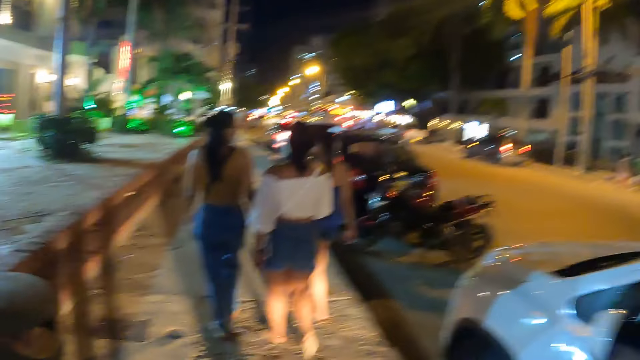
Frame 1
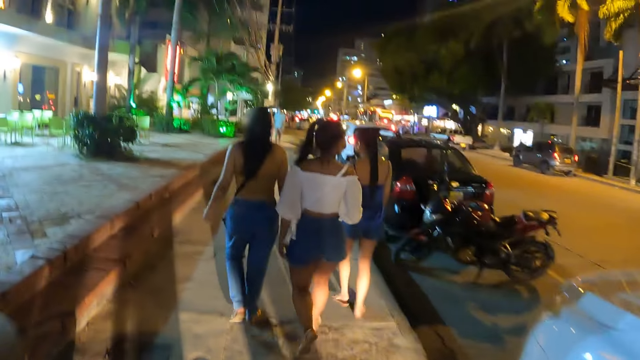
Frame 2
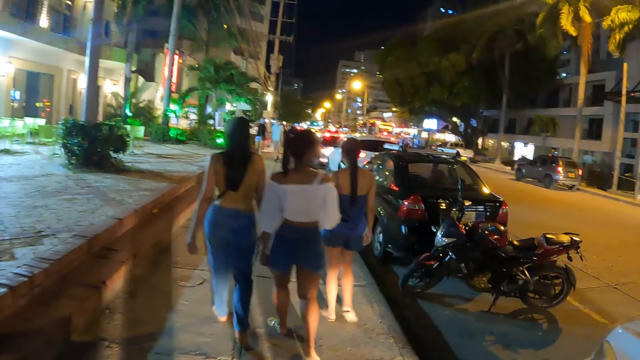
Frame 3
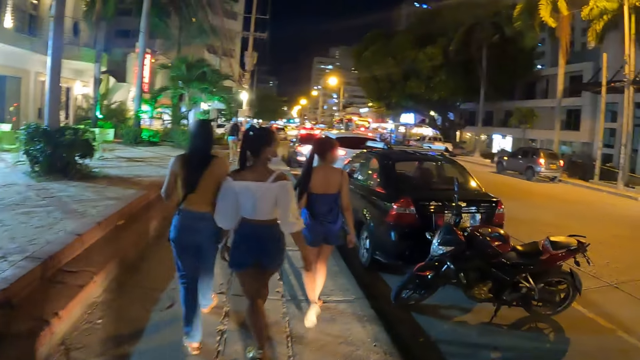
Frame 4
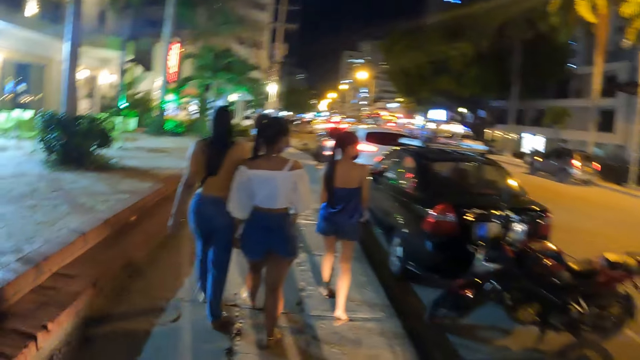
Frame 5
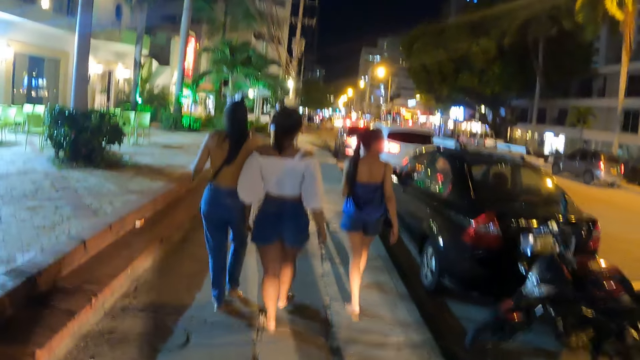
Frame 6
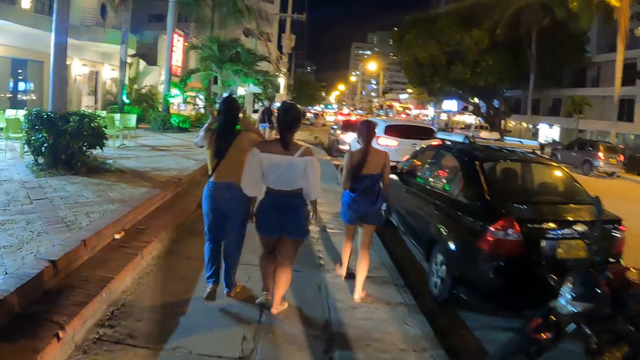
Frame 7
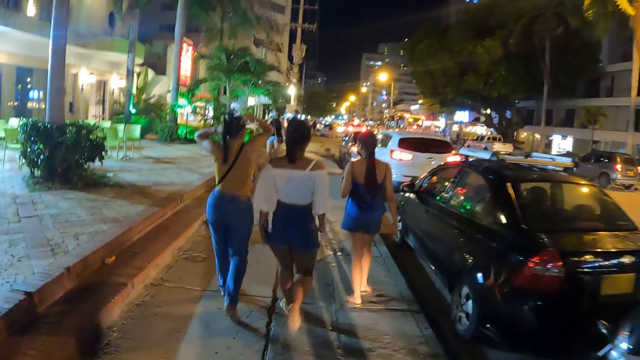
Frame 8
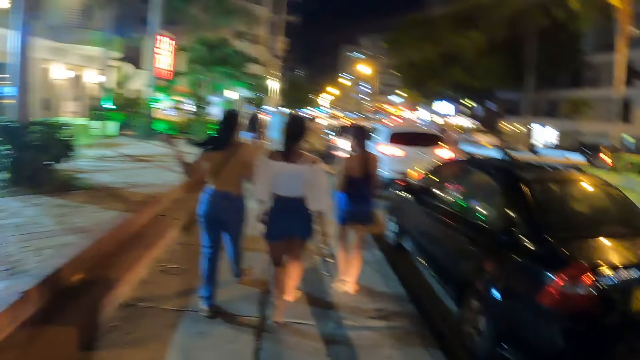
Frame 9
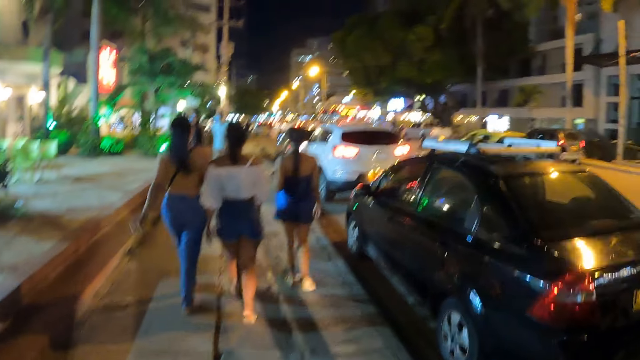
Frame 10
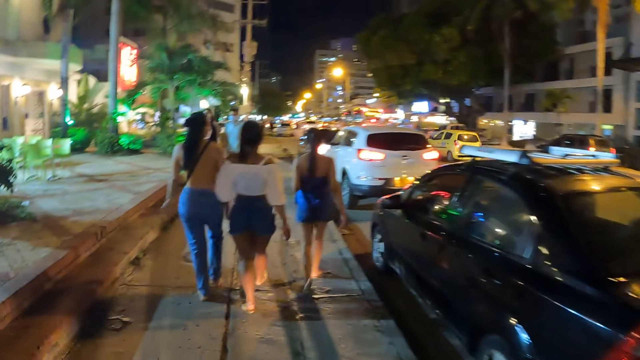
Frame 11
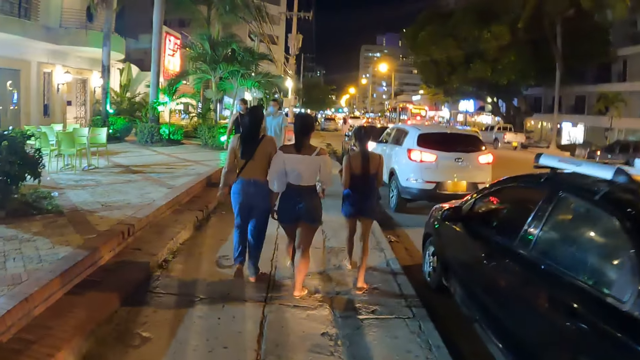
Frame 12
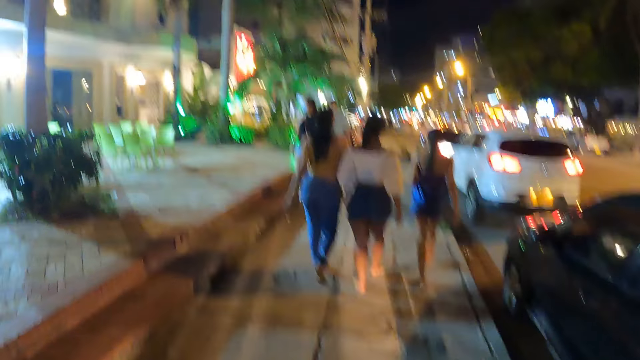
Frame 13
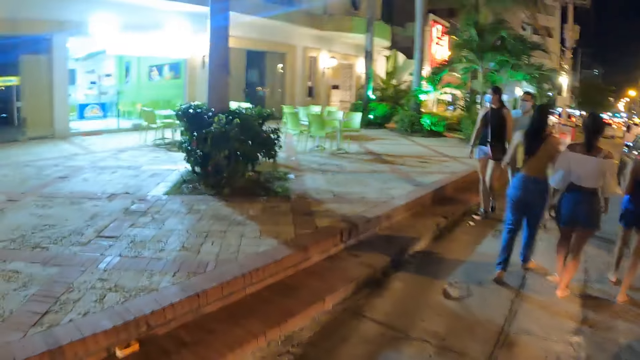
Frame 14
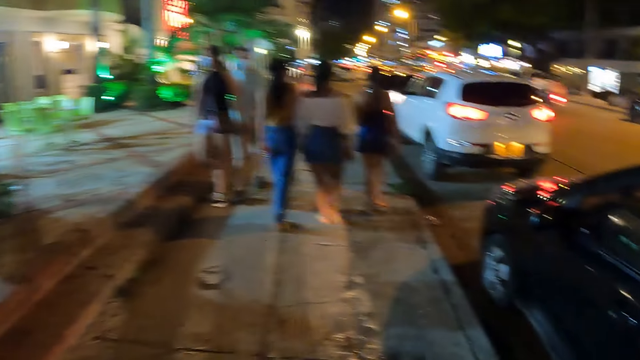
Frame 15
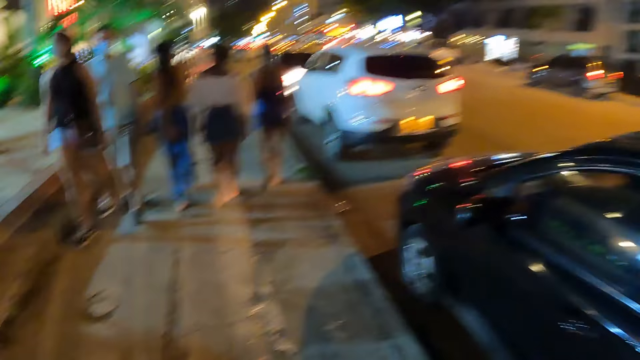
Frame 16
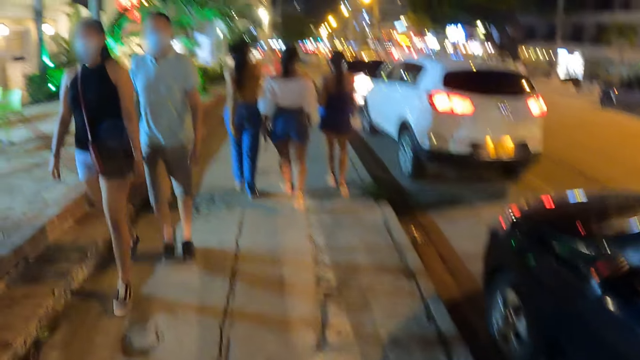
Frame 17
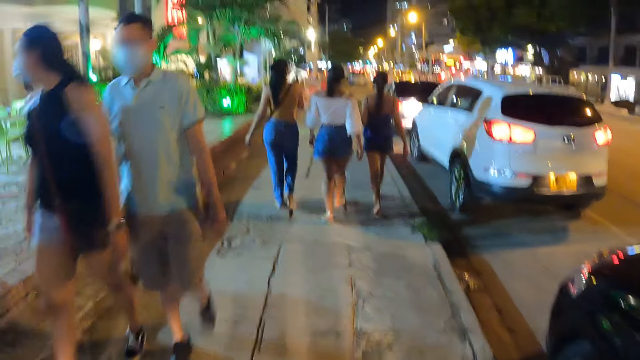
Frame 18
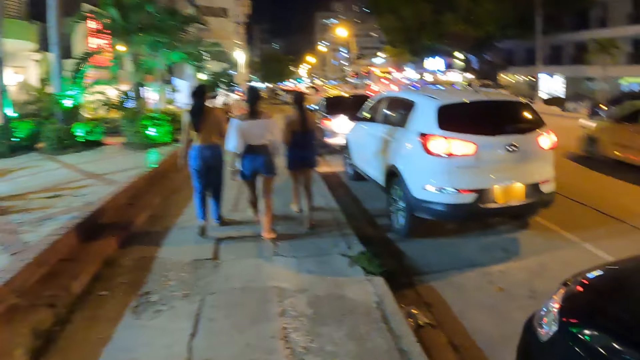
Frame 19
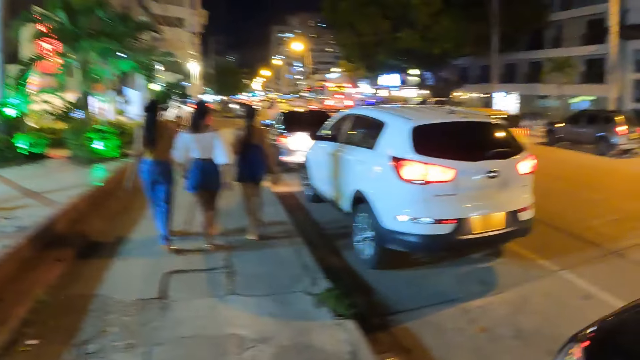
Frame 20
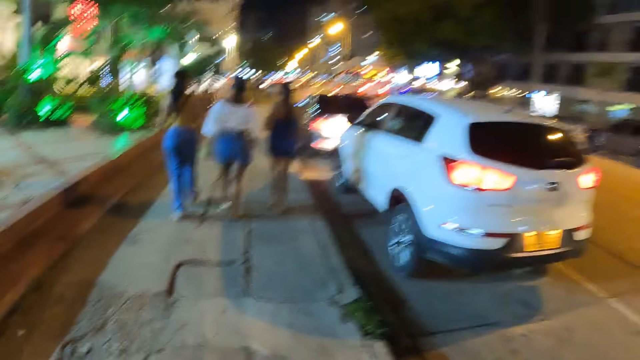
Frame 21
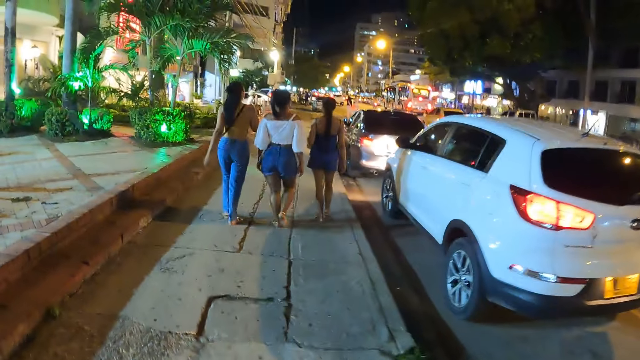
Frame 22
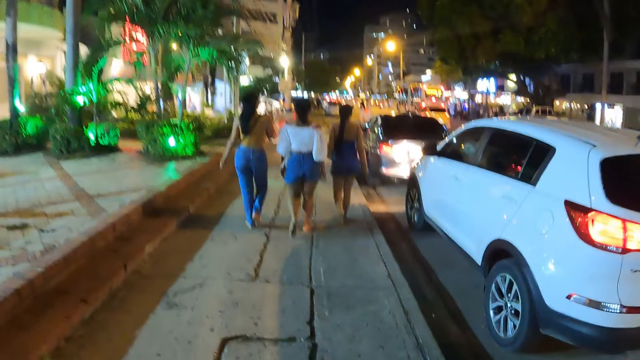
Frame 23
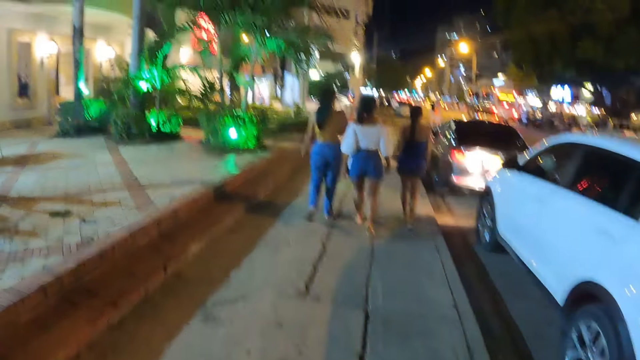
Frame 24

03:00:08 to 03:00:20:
The camera wearer walks on the pavement.

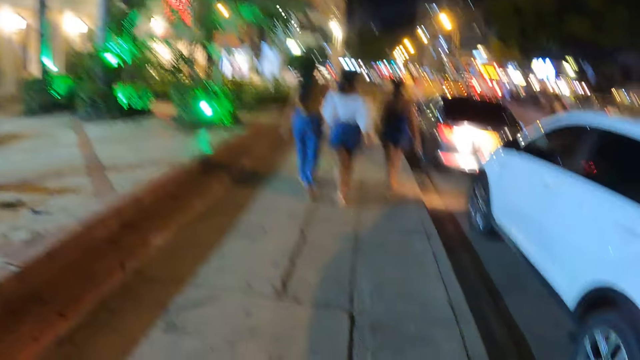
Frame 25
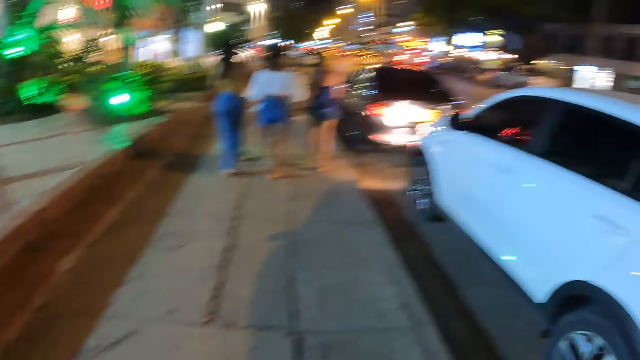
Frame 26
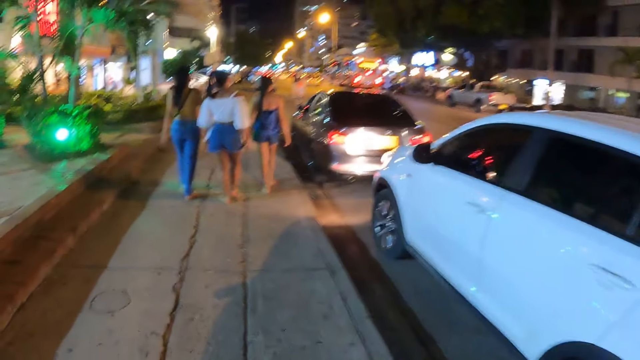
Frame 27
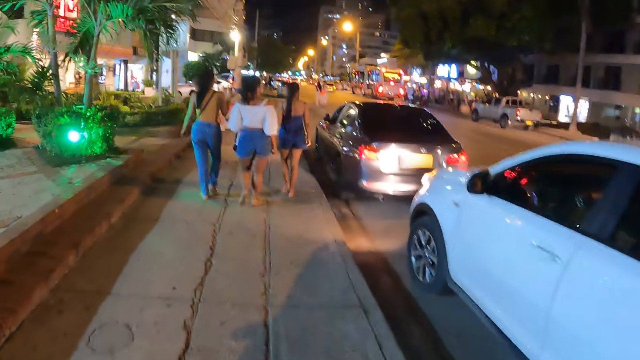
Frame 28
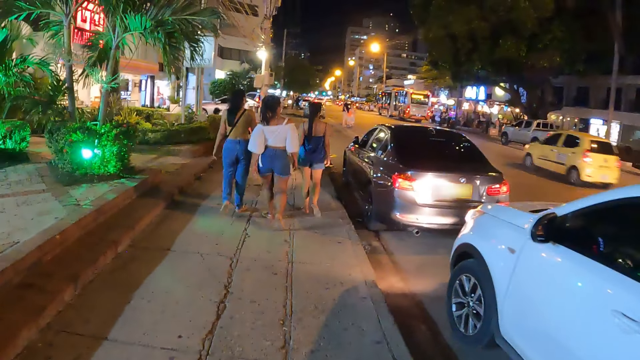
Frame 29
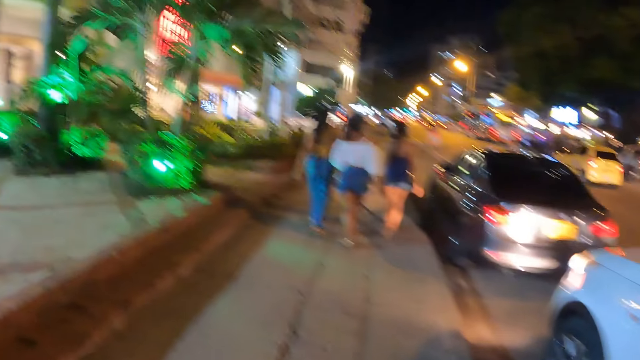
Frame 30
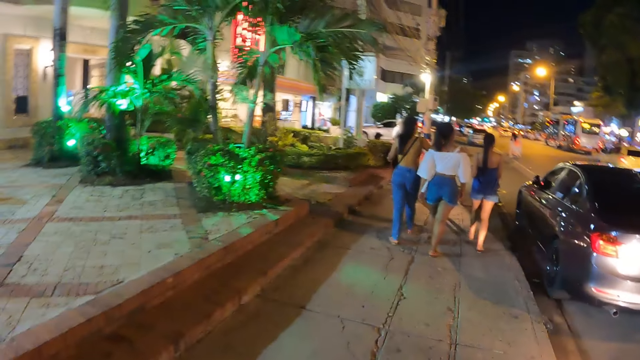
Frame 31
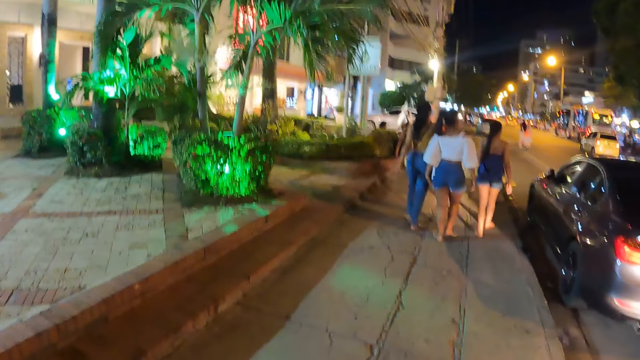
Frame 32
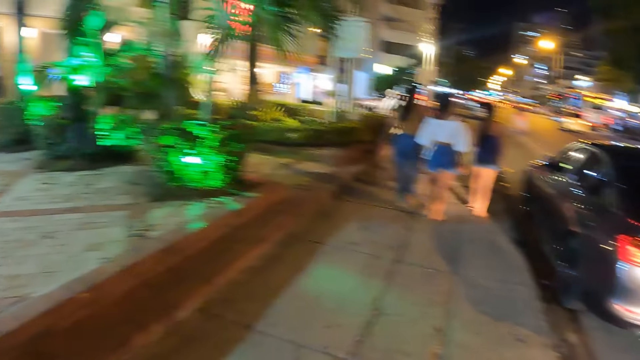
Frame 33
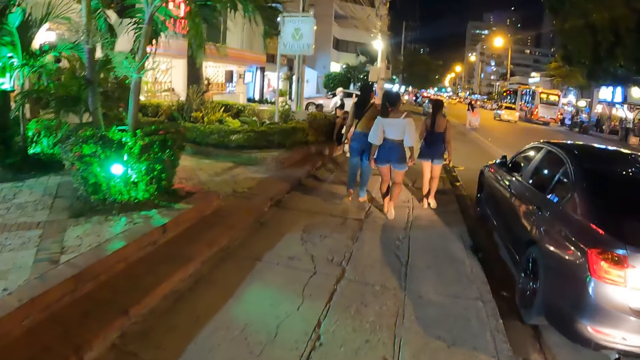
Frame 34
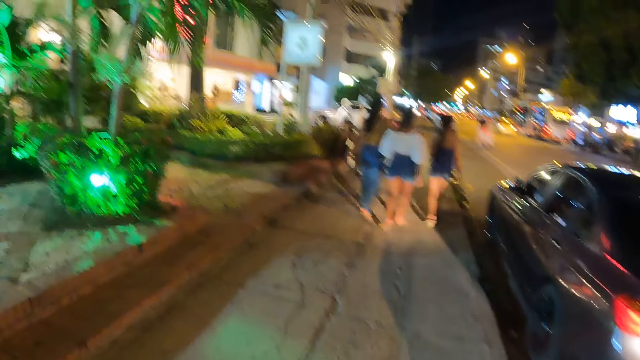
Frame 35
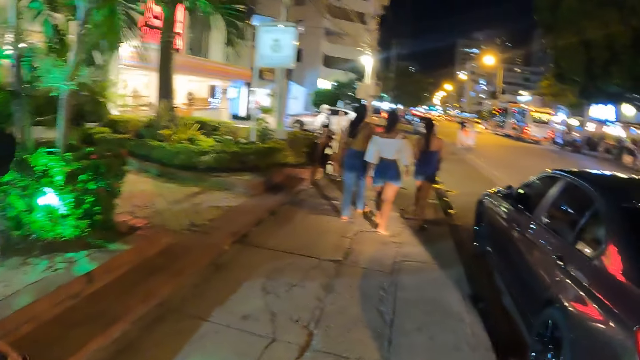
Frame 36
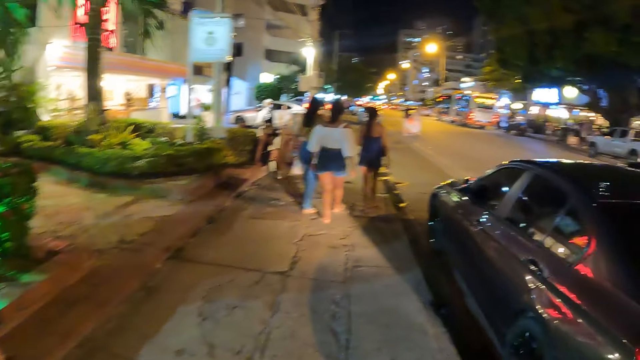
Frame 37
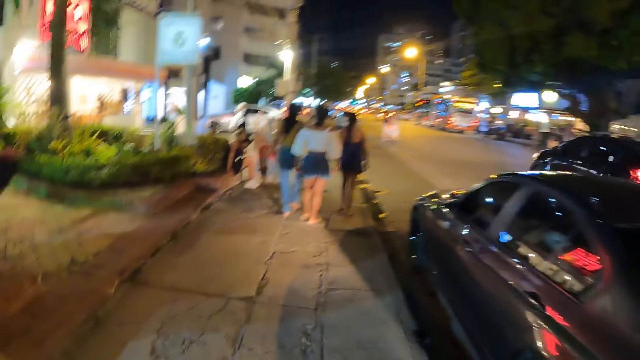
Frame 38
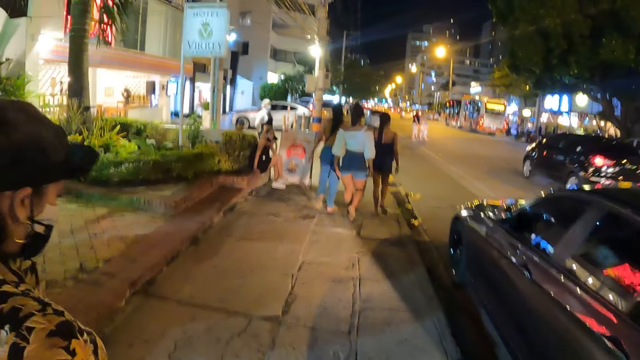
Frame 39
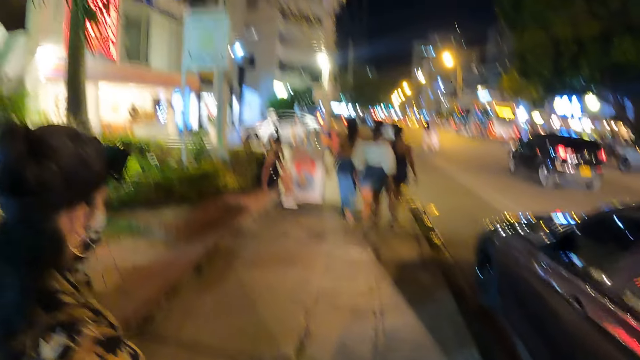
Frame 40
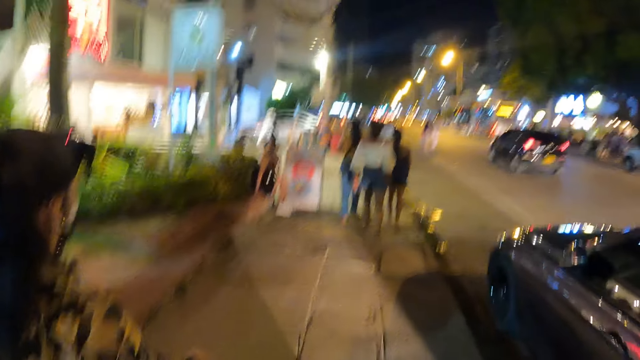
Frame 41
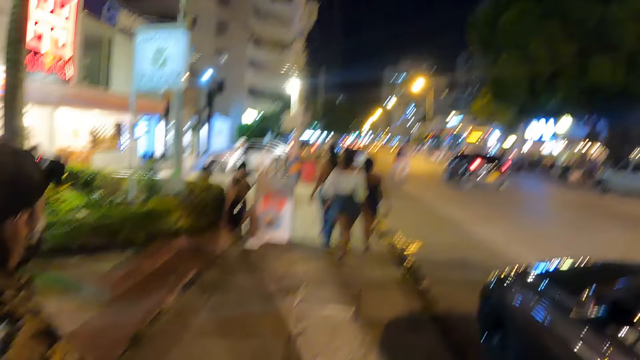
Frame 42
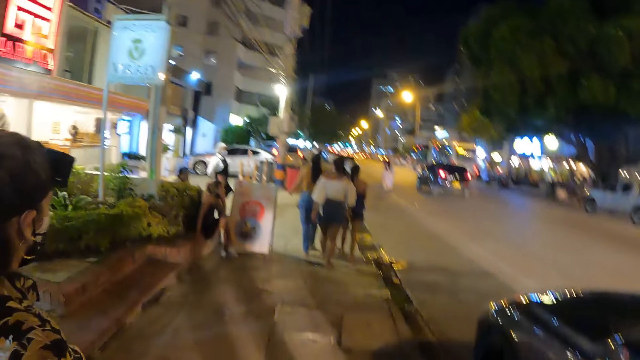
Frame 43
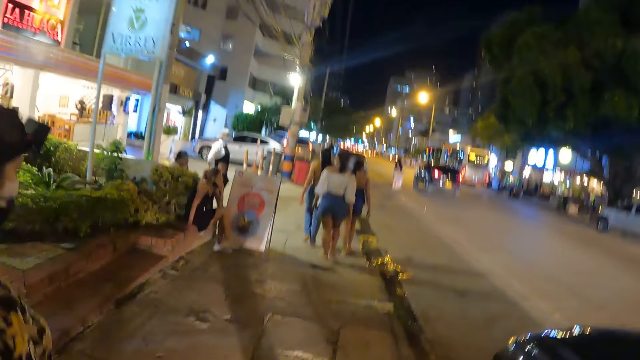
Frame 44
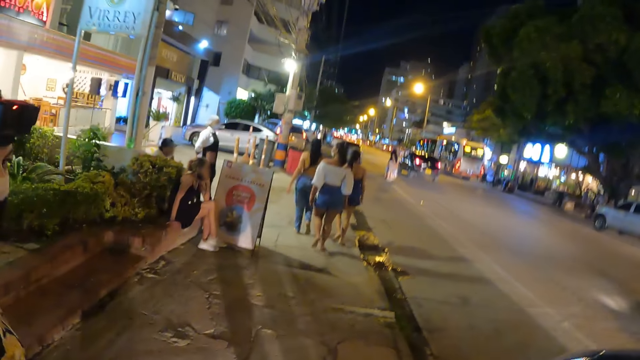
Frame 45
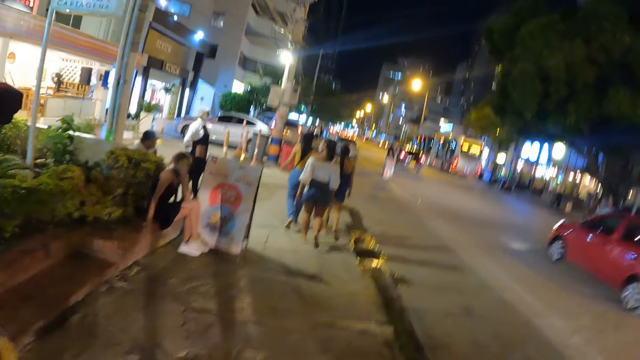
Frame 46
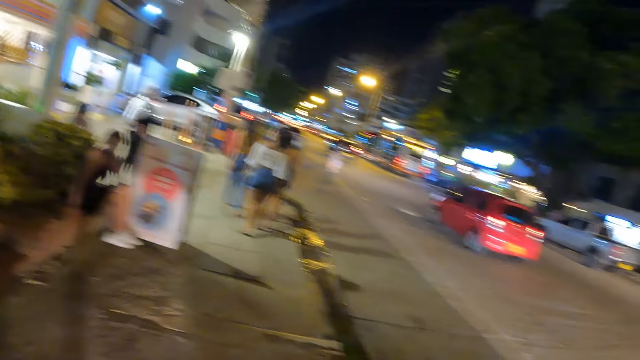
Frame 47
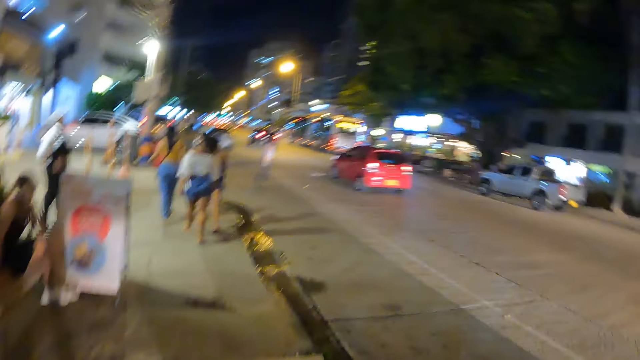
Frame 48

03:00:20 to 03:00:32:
The camera wearer looks at a woman. They walk on the pavement.
